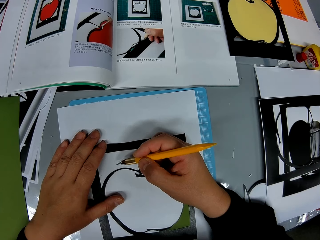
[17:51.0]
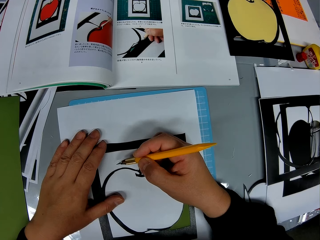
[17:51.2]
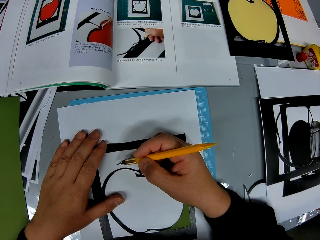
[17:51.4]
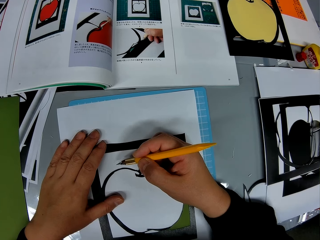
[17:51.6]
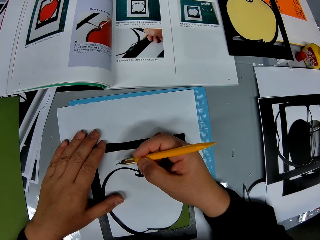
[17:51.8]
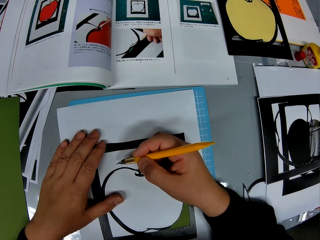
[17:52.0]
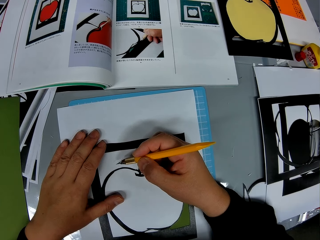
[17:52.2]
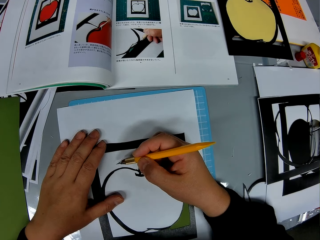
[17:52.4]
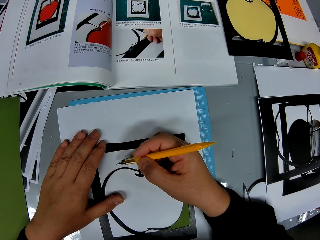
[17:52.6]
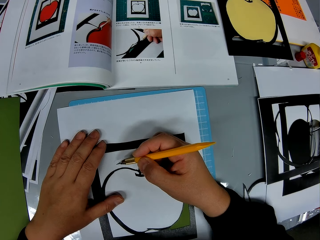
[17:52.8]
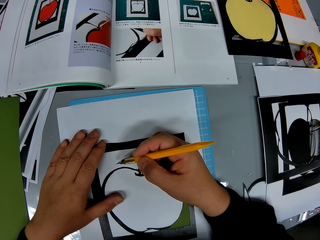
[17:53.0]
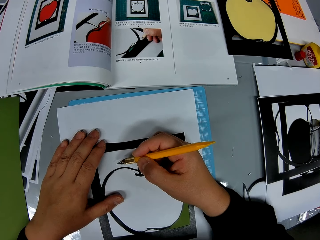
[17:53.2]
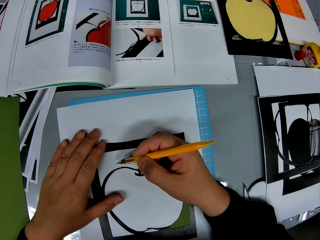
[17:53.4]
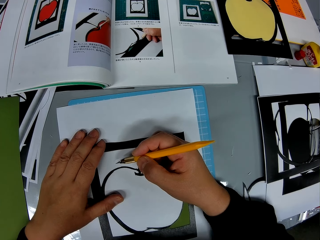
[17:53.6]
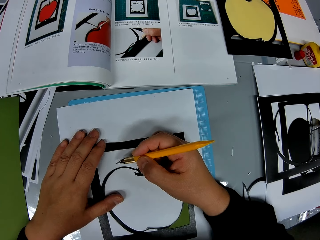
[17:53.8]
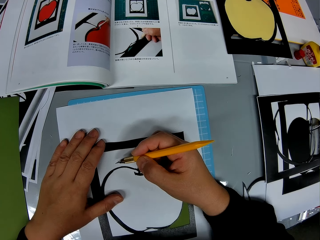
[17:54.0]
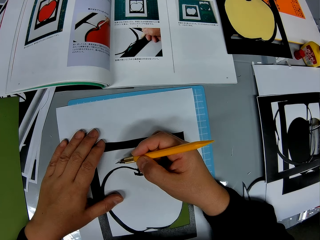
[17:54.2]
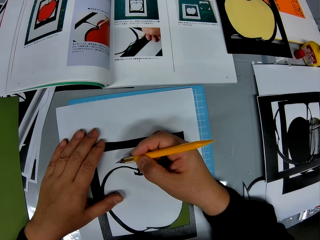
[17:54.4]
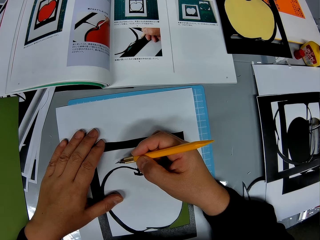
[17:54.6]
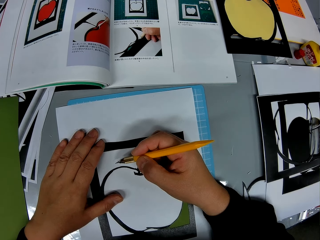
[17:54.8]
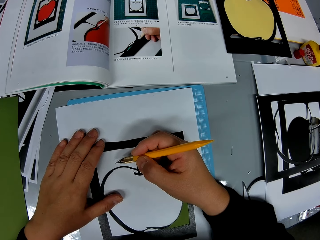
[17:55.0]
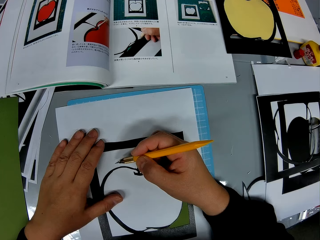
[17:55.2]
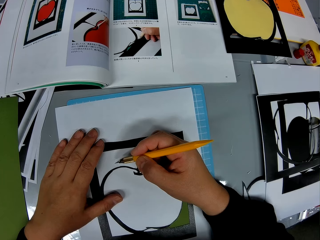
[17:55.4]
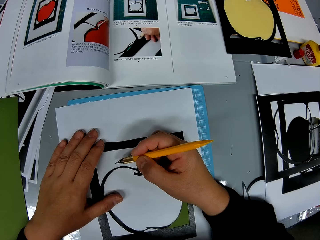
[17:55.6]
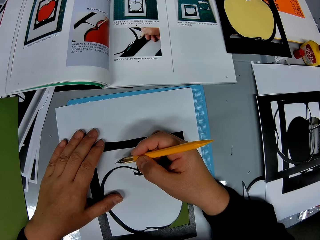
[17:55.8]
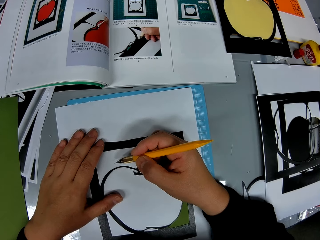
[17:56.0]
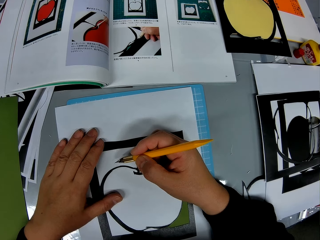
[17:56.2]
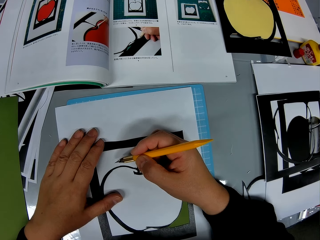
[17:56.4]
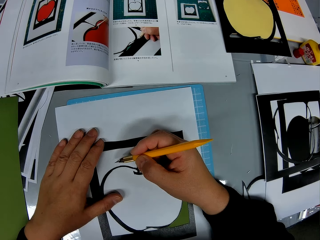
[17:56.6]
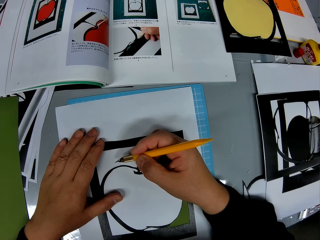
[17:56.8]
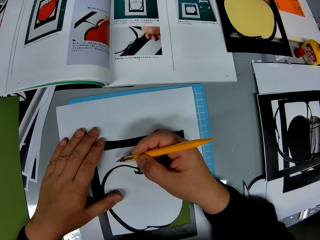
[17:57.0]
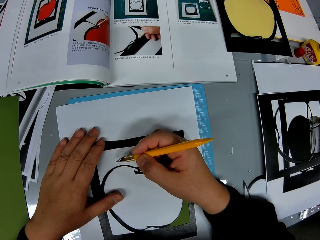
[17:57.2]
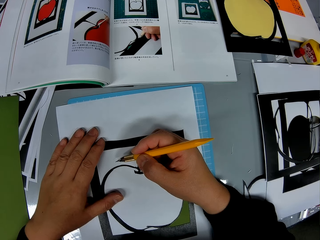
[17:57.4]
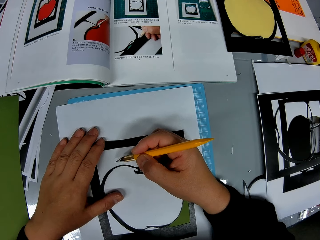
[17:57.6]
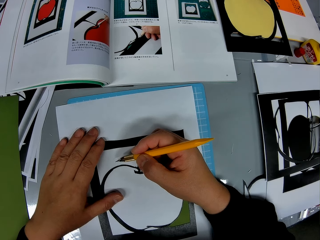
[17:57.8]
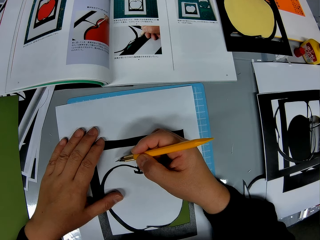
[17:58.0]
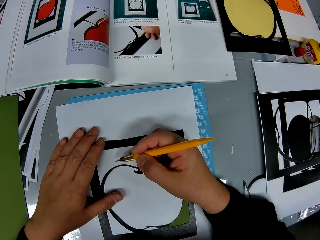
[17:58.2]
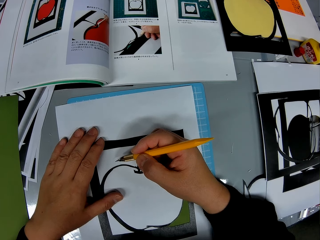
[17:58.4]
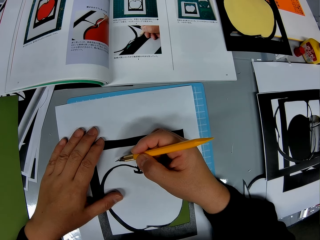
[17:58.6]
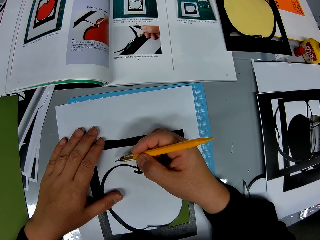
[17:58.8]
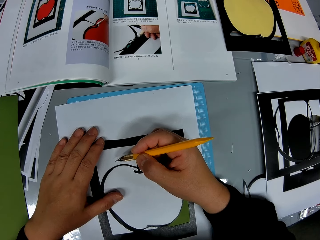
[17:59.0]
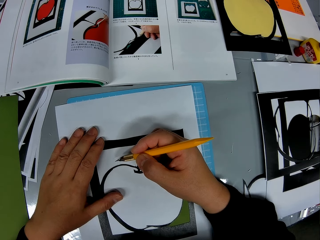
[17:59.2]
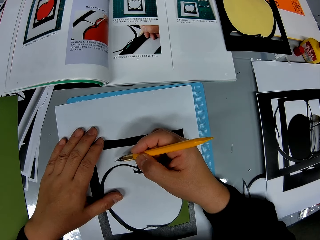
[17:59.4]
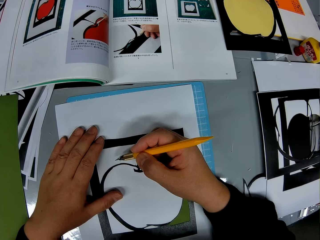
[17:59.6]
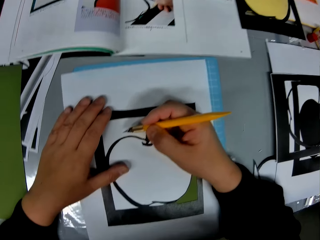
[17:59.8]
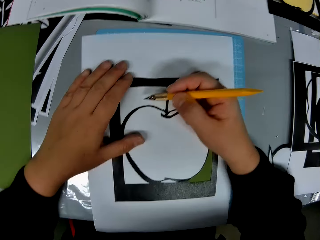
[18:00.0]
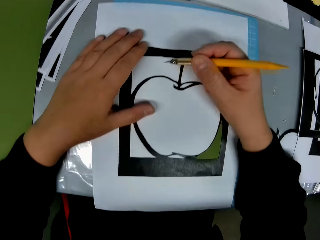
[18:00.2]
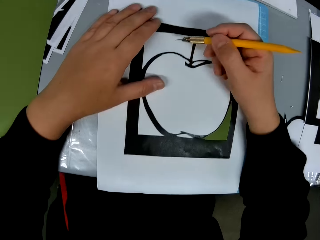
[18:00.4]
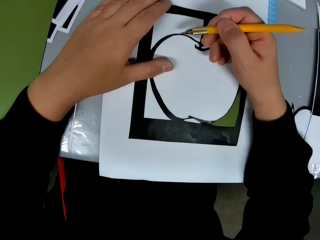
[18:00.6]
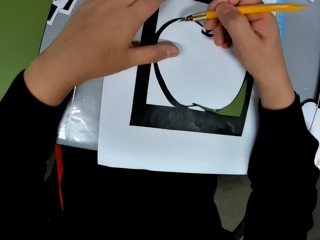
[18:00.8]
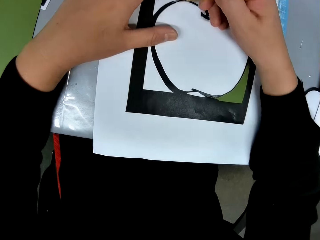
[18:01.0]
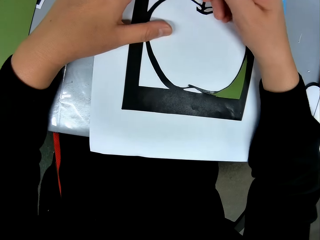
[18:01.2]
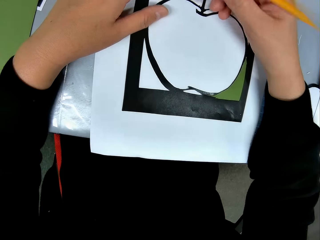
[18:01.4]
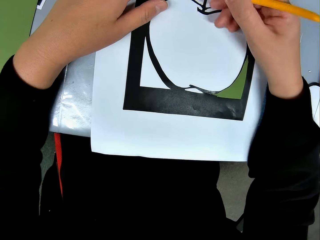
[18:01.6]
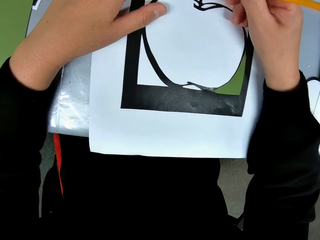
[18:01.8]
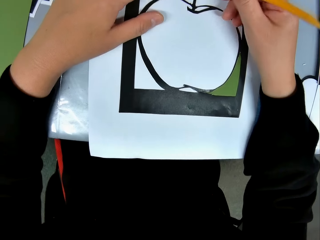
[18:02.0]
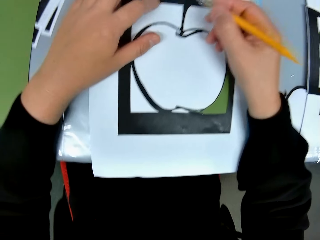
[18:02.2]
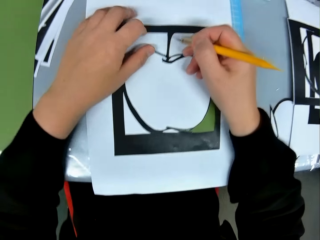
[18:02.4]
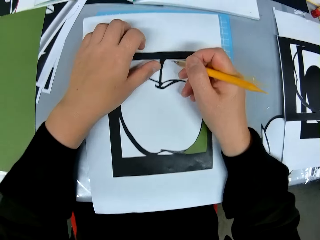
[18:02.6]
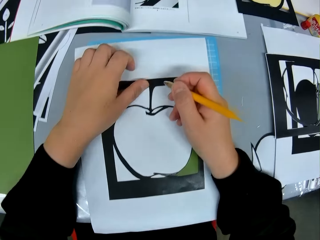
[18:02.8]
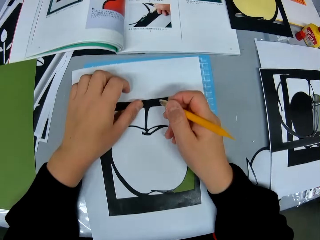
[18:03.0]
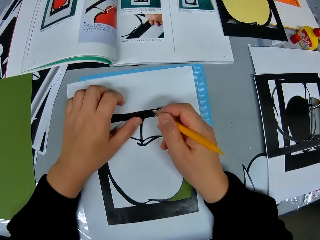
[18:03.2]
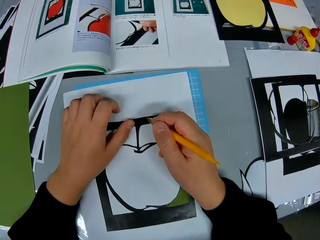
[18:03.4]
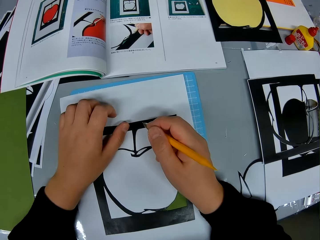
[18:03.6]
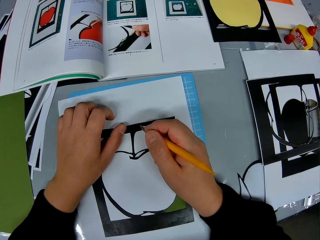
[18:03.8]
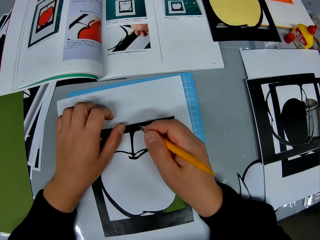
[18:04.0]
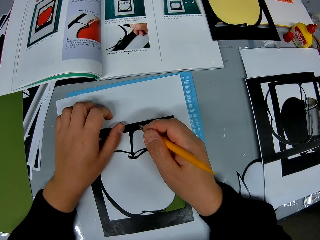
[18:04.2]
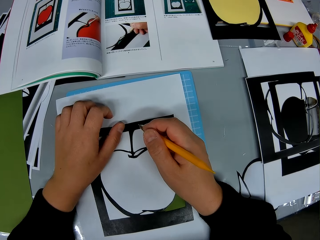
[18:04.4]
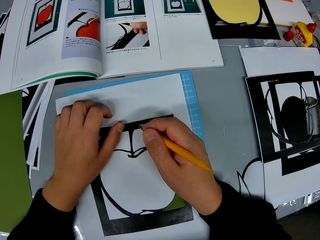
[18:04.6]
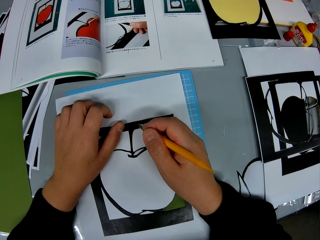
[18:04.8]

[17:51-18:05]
The camera wearer moves his right hand with the cutter on the drawing book. He cuts a piece of drawing paper with a craft knife.

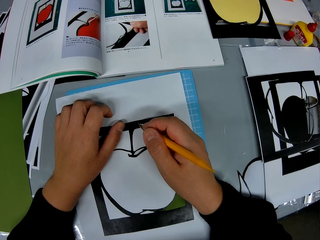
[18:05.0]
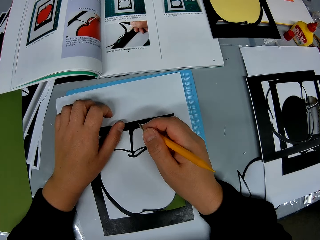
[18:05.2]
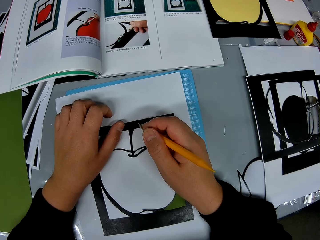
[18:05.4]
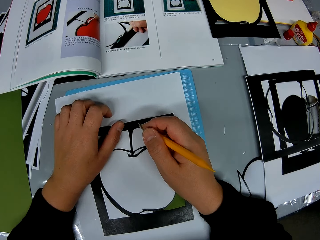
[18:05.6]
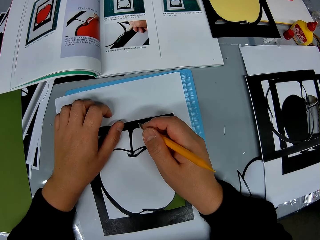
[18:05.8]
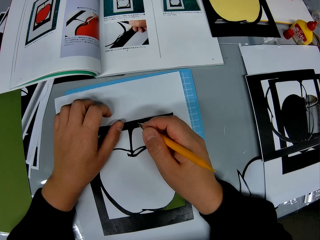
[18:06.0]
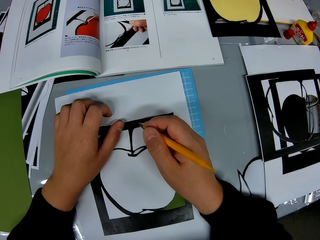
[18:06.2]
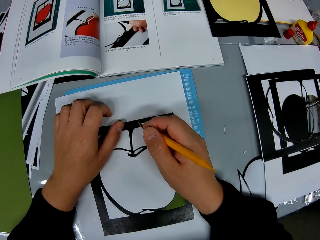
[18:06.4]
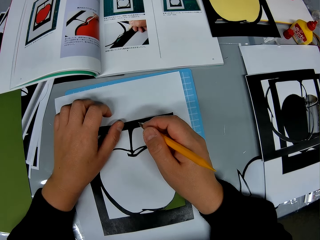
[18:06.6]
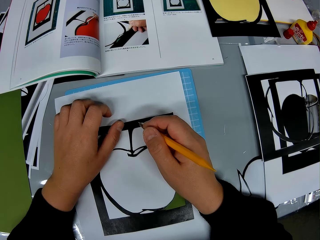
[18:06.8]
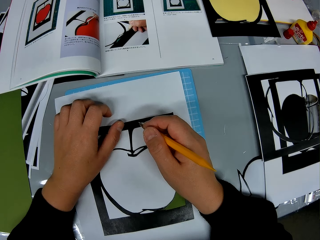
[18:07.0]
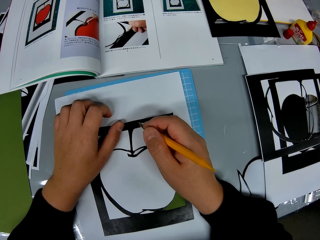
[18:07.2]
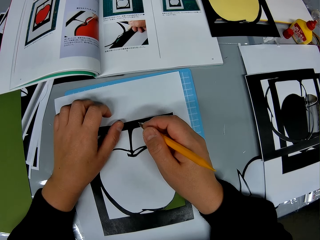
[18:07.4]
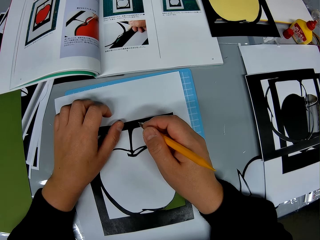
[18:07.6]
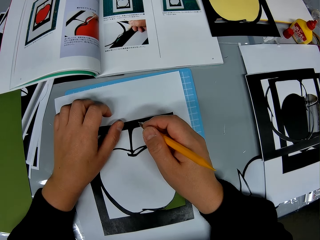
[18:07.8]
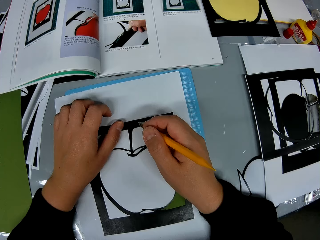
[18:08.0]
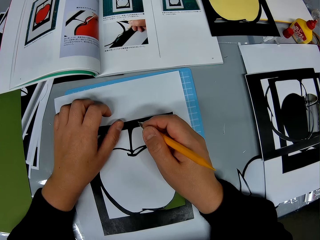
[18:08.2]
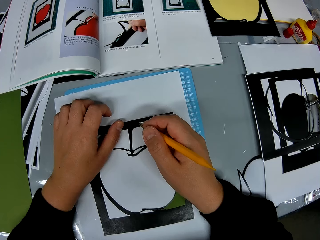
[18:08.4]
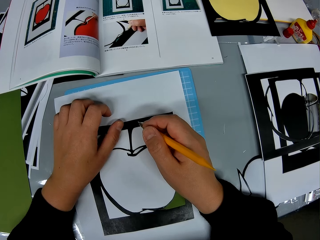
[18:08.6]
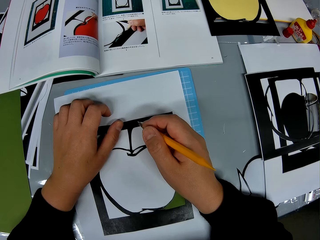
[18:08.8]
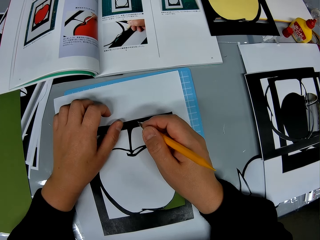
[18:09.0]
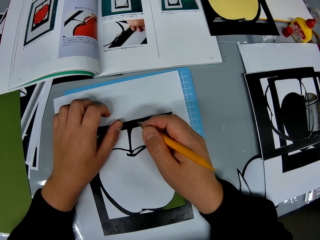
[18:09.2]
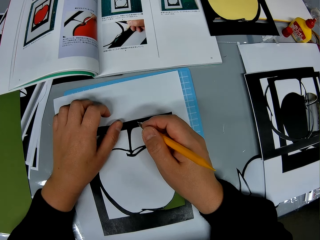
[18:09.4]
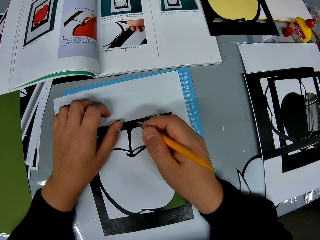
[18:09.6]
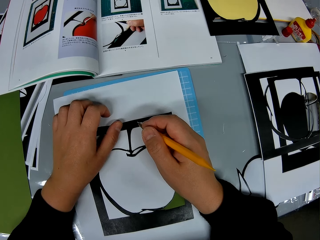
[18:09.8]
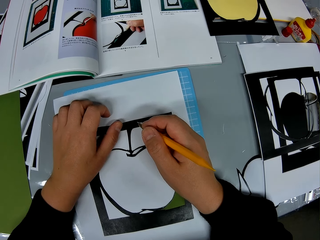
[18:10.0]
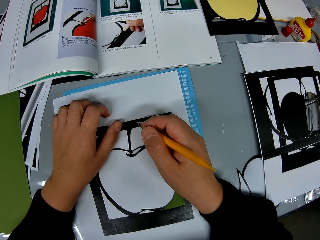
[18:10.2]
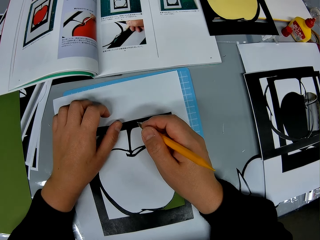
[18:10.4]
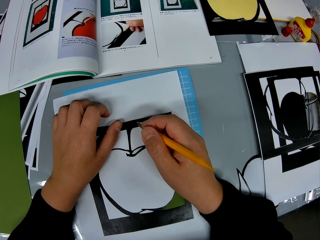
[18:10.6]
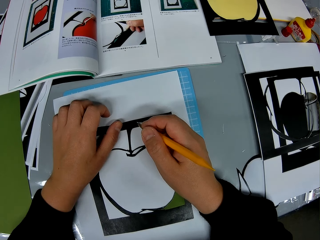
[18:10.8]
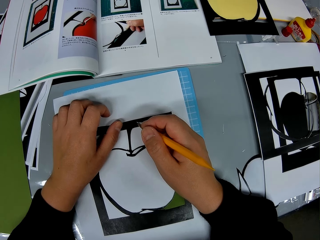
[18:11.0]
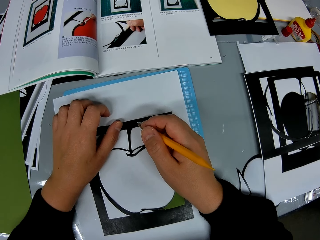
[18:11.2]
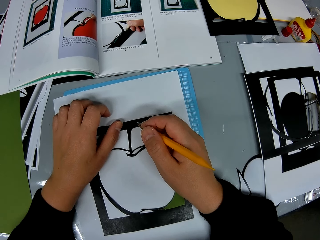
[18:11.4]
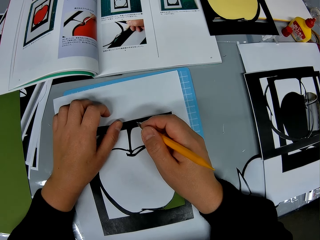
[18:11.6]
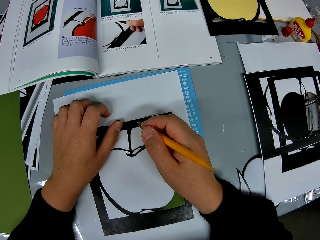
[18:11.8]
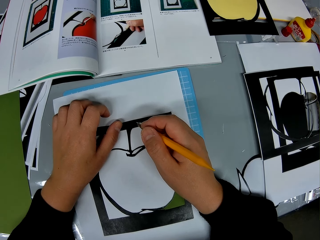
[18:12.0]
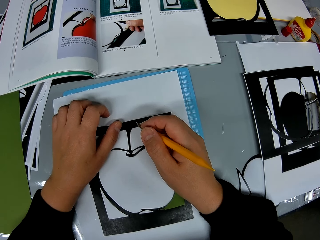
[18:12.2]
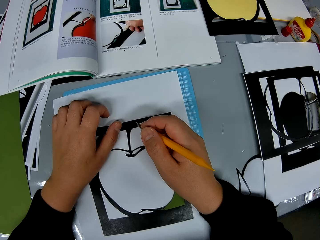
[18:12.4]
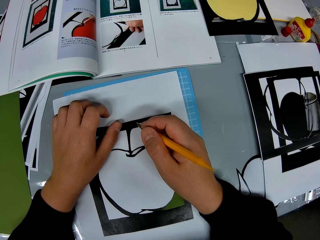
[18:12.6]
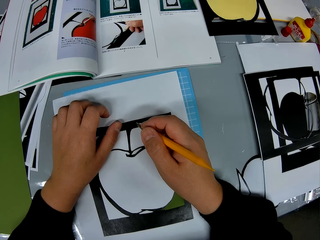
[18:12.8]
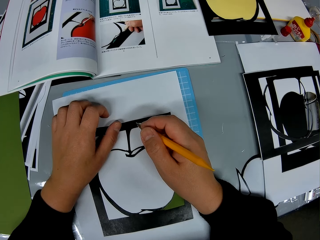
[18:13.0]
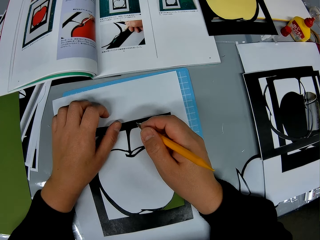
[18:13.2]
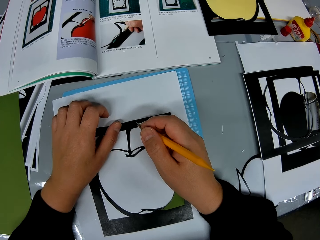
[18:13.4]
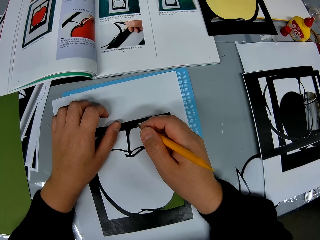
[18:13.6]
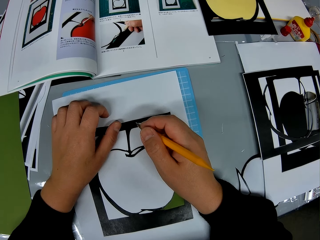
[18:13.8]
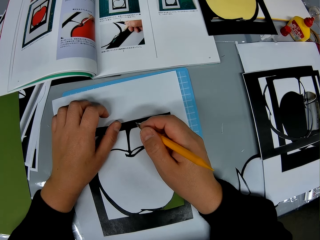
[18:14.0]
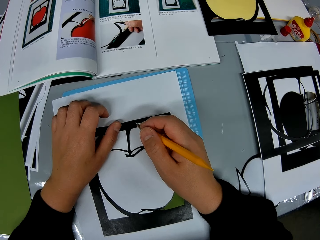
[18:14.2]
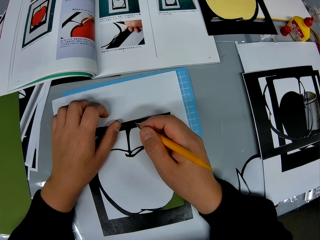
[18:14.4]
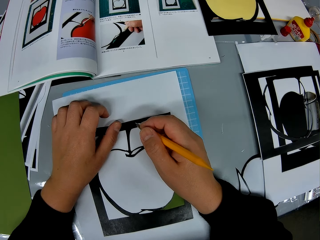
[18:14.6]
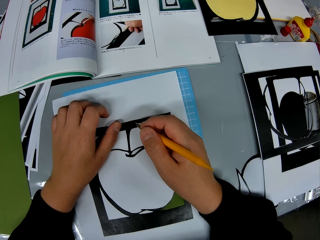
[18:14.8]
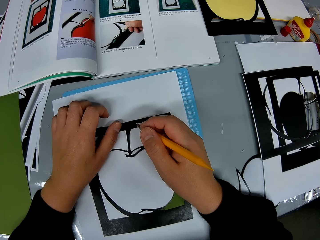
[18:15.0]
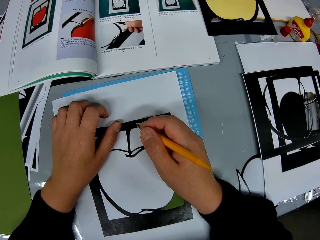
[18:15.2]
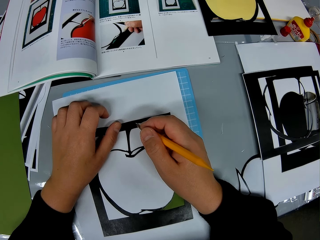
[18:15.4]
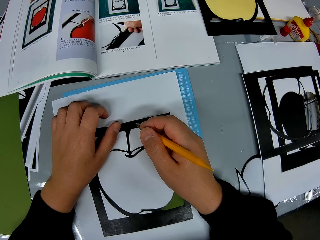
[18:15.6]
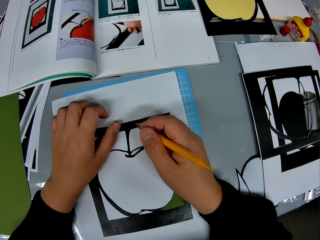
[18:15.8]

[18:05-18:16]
The camera wearer looks at a drawing book on a table.
